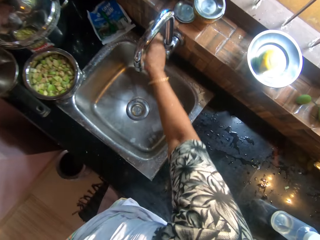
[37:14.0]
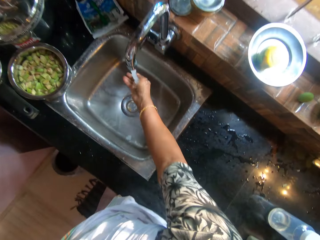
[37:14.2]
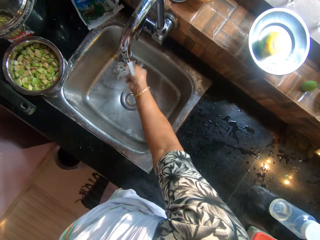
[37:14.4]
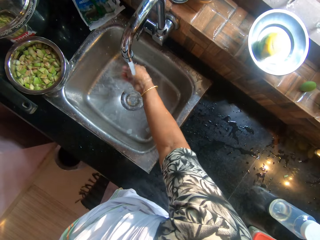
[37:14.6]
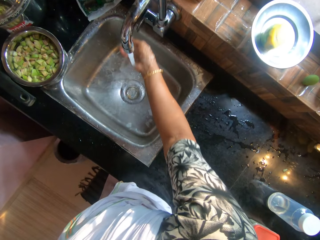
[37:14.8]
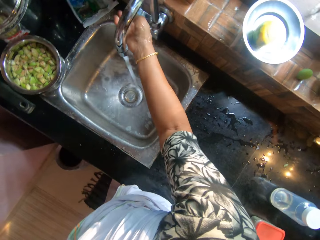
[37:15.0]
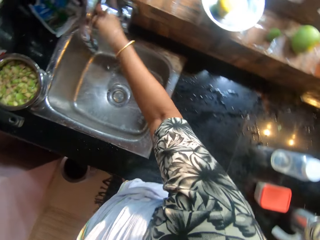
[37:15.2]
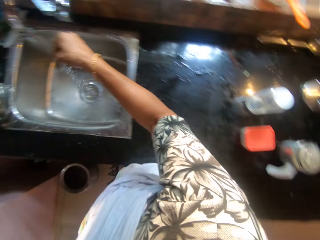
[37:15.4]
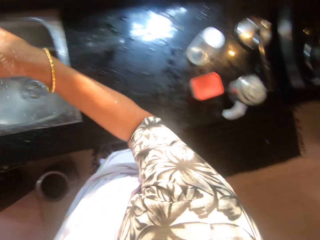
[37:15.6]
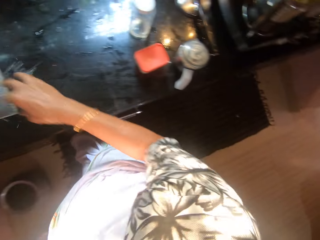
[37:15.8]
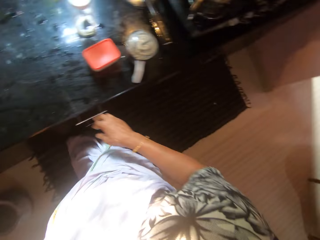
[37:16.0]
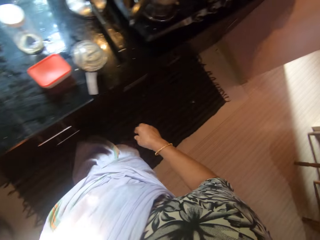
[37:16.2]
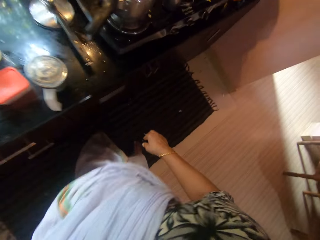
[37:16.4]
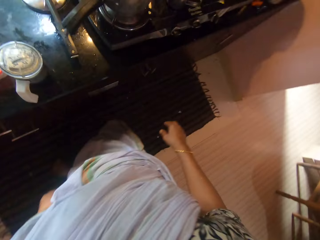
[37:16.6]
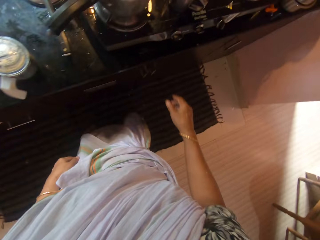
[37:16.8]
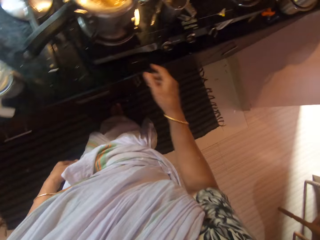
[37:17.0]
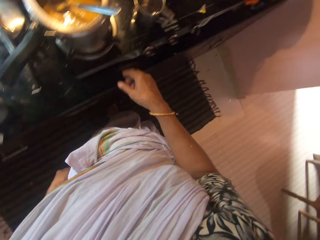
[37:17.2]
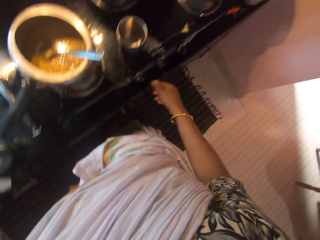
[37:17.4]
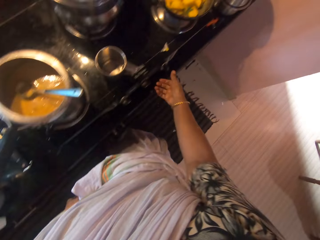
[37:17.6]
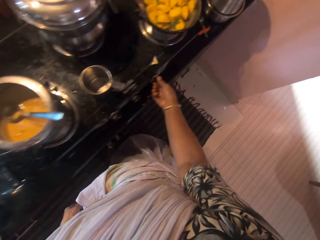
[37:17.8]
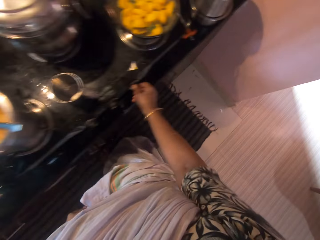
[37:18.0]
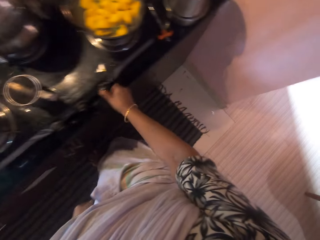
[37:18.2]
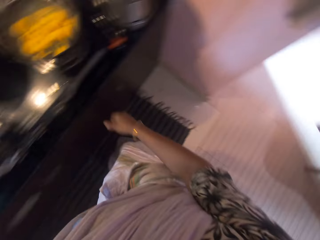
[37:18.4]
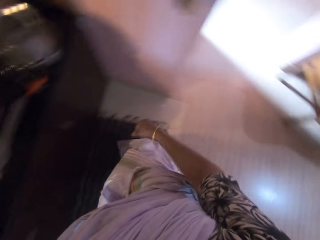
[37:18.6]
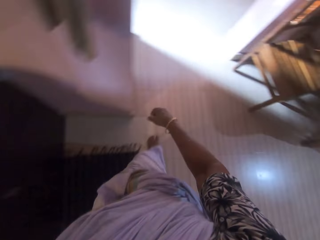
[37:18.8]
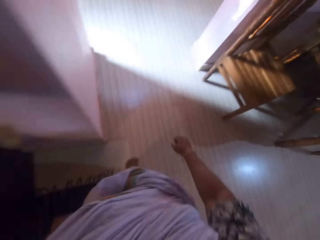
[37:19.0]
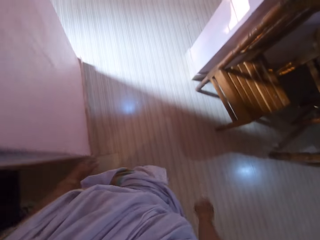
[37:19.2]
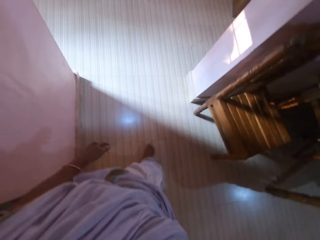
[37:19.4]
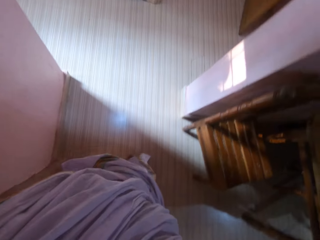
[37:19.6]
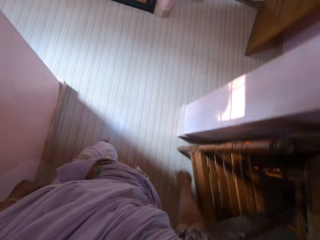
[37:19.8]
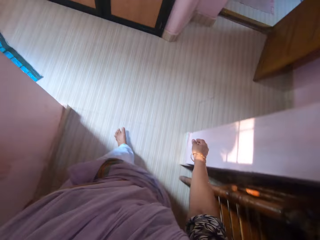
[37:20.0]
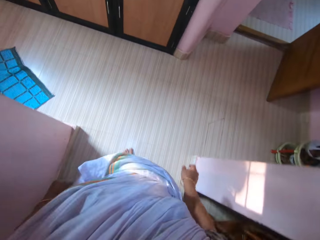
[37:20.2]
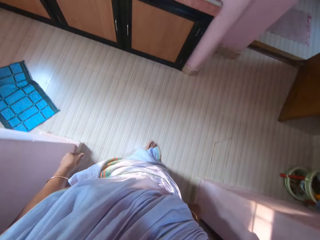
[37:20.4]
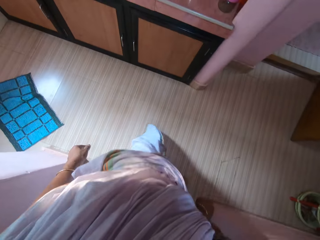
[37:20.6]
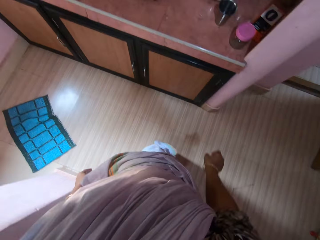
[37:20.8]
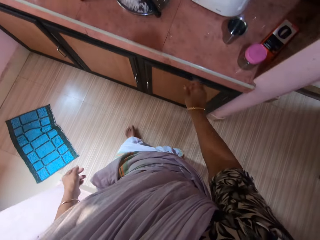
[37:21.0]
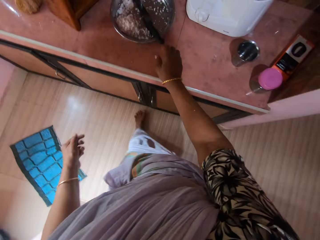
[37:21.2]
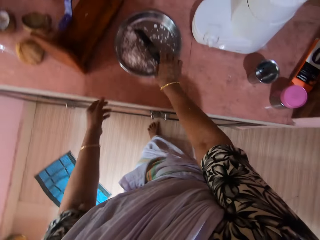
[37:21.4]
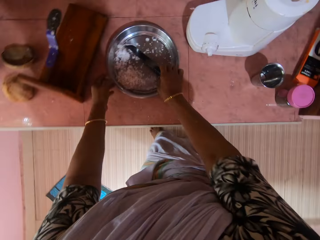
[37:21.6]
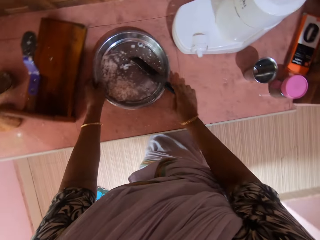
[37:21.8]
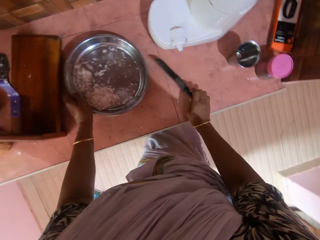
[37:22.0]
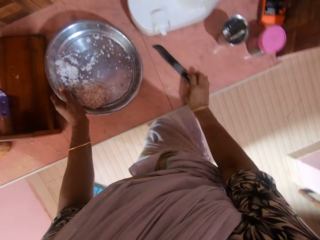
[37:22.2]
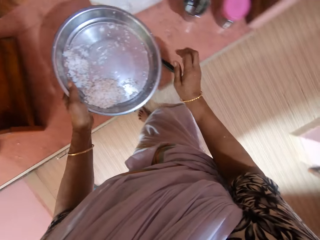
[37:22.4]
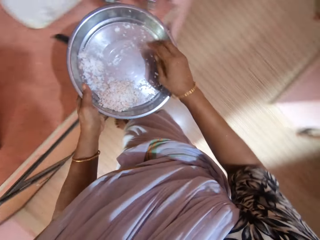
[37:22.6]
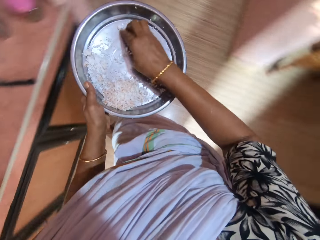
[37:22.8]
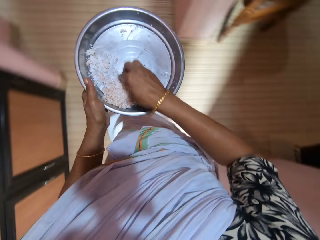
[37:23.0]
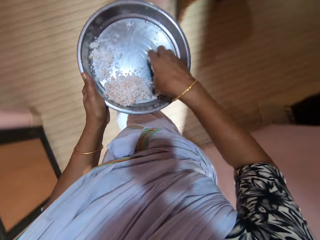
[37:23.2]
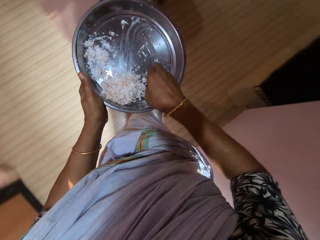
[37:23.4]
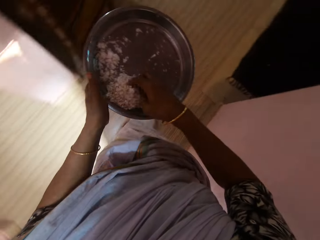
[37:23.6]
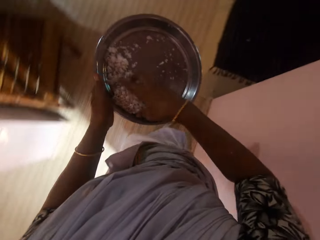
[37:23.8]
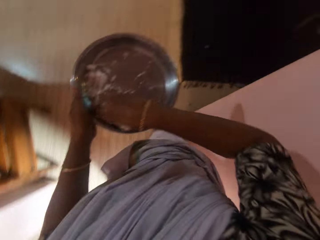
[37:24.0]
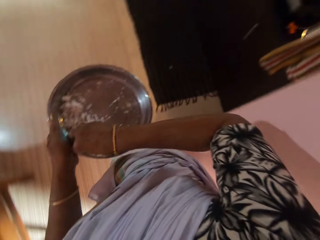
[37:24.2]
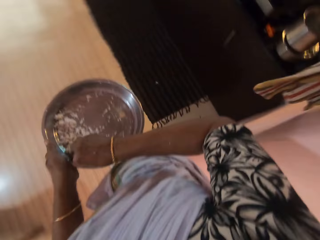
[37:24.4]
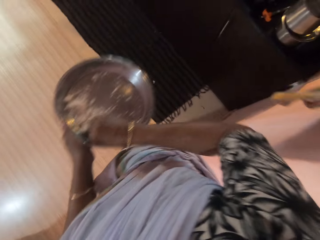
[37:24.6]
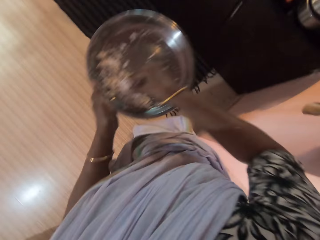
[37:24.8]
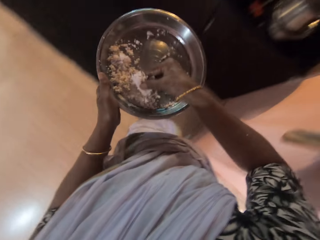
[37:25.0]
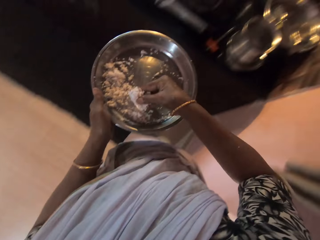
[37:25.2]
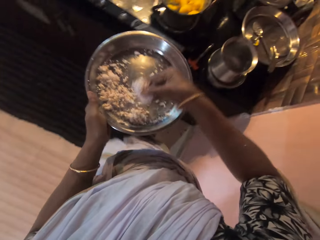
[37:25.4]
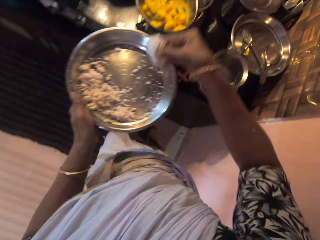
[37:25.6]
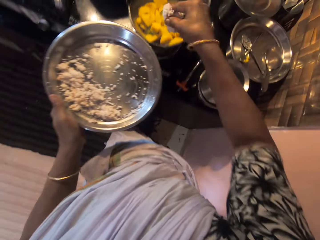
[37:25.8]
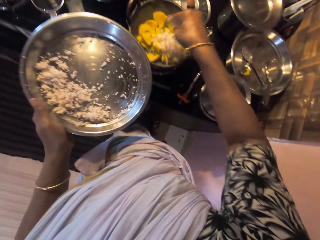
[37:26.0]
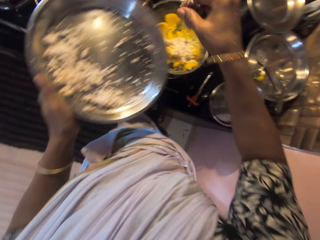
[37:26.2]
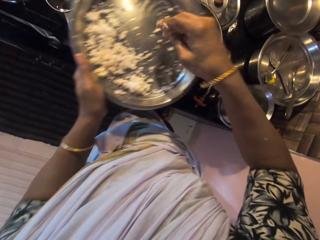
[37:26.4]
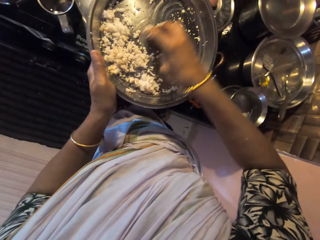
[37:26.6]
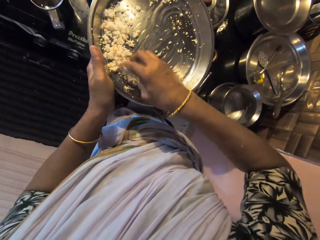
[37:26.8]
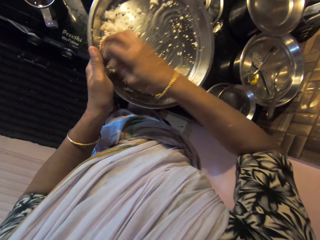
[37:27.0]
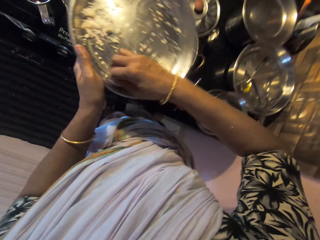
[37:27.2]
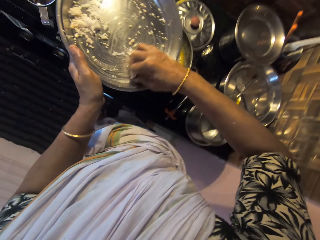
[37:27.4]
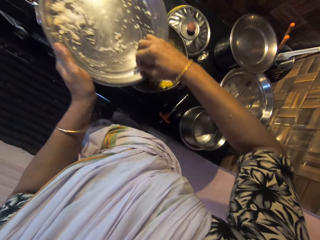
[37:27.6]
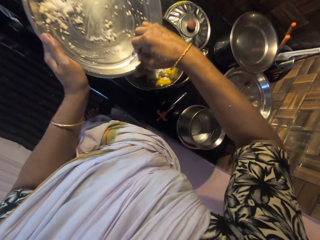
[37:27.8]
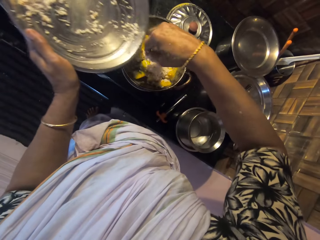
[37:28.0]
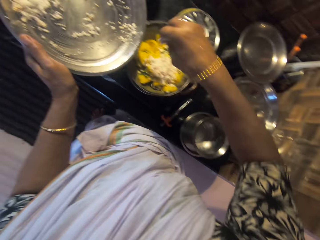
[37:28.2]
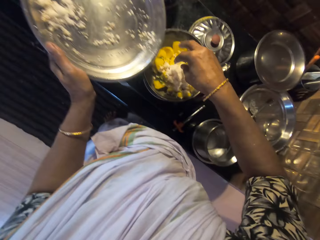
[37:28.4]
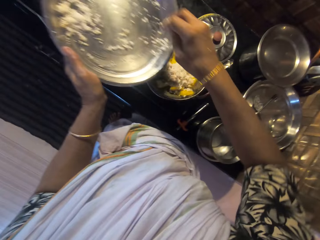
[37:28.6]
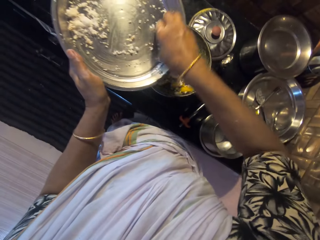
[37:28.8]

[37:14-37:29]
The camera wearer turns a tap at a sink on with her right hand. She rinses her right hand under the tap in the sink. She turns off the tap at the sink with her right hand. She walks. She turns a knob on the cooker with her right hand. She walks. She picks up a knife from a tray on a countertop with her right hand. She picks up the tray from the countertop with her left hand. She holds the knife and holds the tray. She places the knife on the countertop with her right hand. She adjusts coconut shavings in the tray in her left hand with her right hand. She touches the food in the tray and walks. She scoops the coconut shavings in the tray in her left hand into a pot of potatoes on the cooker with her right hand. She pours the food in the tray in the cooking pot.

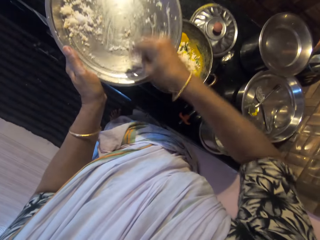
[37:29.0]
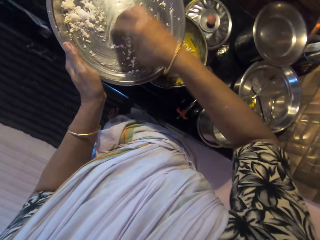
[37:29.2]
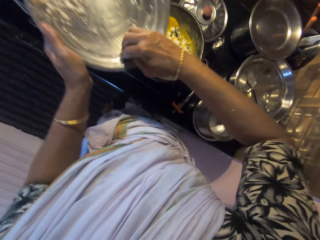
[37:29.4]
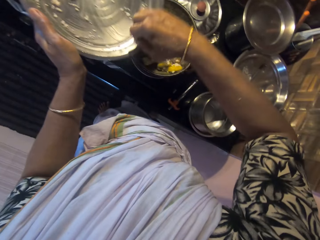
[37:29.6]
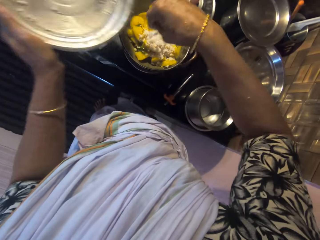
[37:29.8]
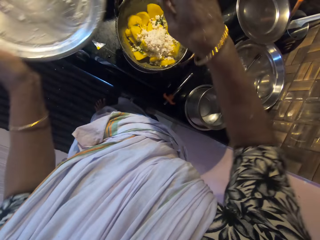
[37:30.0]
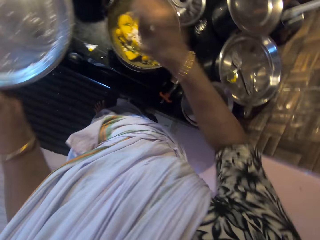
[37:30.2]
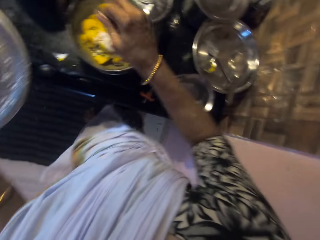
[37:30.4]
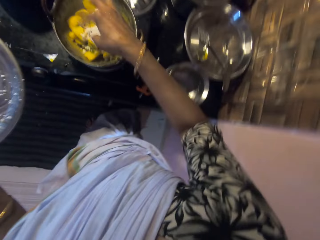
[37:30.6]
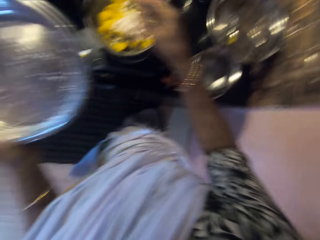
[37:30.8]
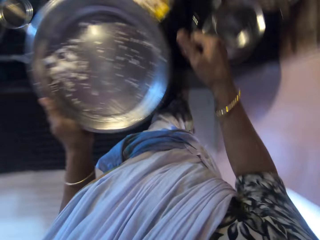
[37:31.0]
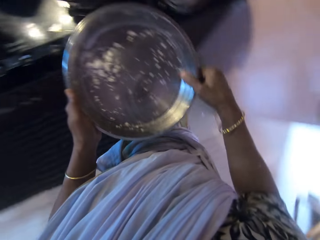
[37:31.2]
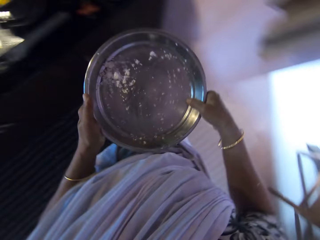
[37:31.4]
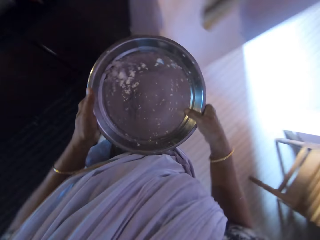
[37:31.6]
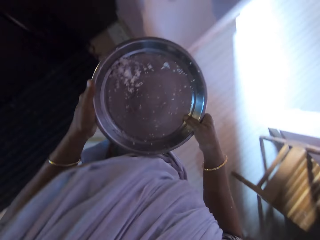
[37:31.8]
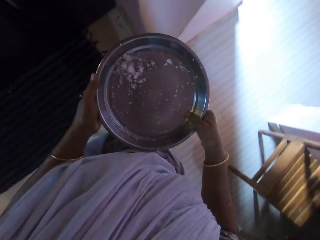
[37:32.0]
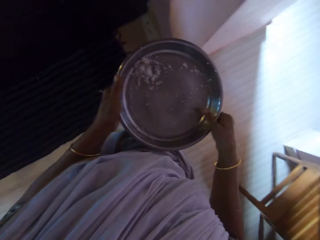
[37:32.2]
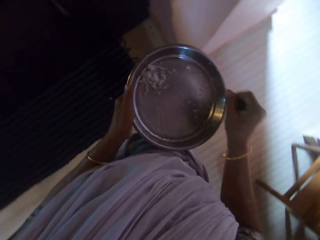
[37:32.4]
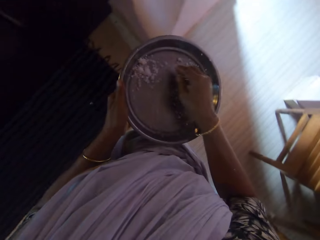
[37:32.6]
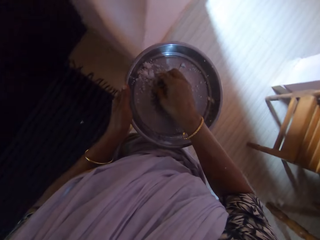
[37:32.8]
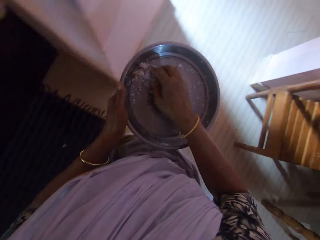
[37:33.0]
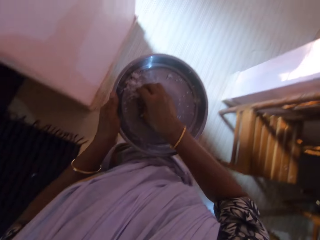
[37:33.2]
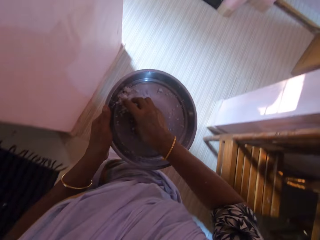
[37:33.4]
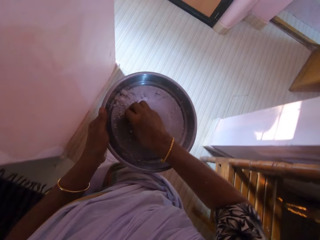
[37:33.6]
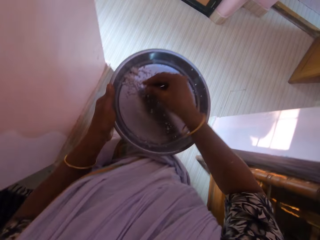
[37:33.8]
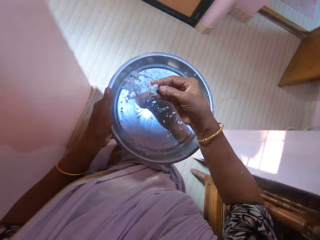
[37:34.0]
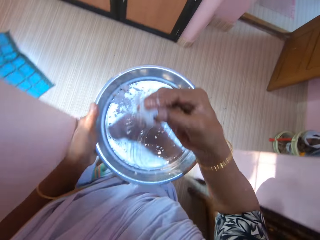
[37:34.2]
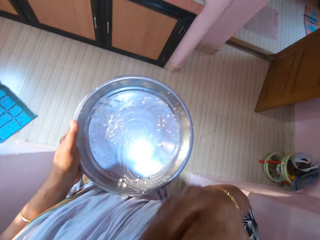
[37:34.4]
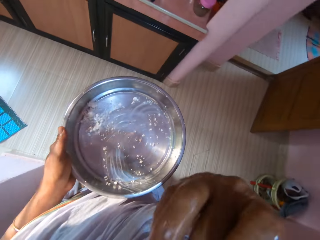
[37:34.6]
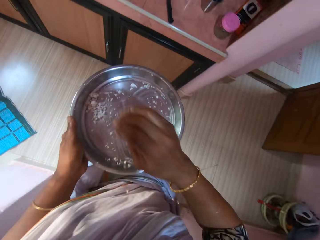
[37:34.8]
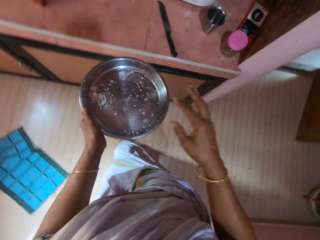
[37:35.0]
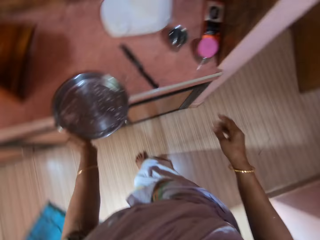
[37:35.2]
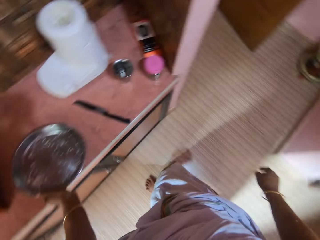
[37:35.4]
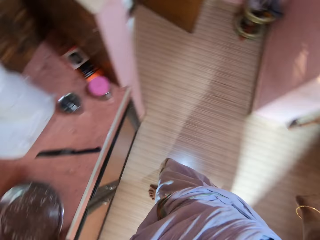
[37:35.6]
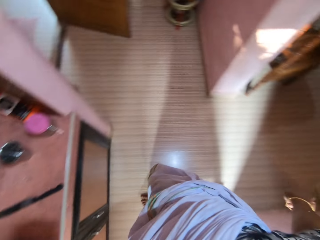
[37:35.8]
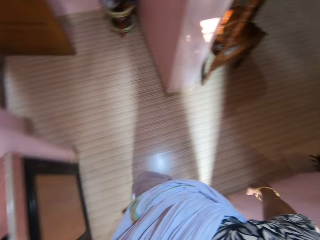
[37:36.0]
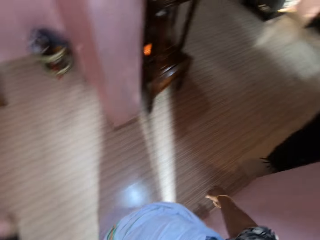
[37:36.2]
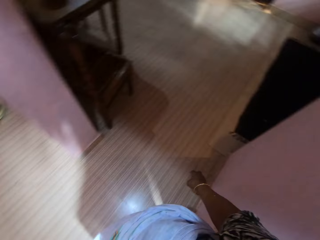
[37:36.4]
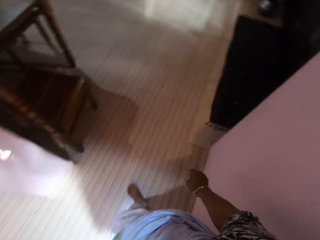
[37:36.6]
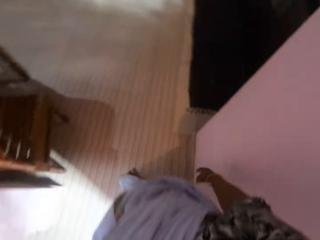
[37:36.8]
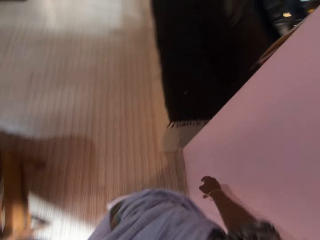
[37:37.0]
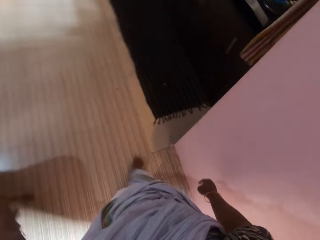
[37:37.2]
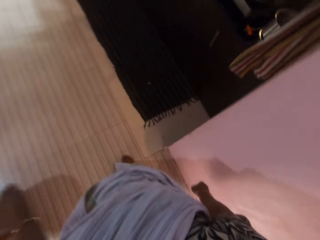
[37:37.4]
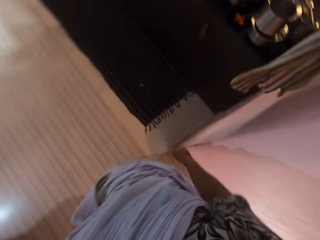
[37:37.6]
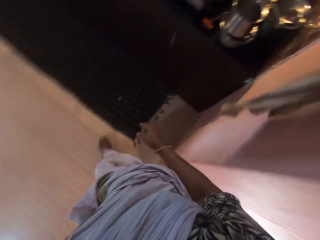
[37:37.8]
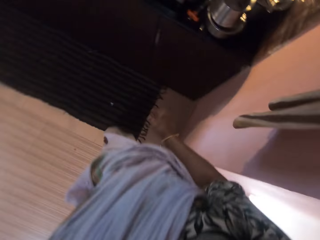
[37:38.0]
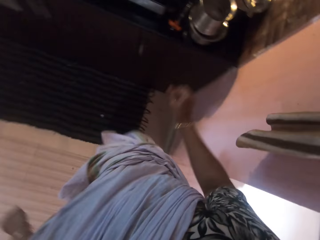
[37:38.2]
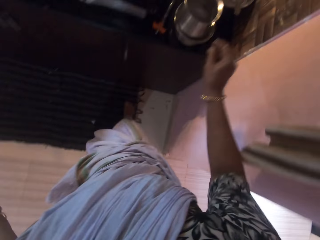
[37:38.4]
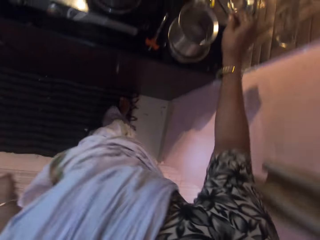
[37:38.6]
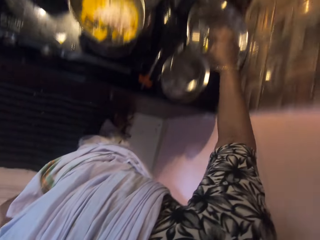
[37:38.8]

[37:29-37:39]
The camera wearer holds the tray with both hands. She eats coconut shavings from the tray in her left hand with her right hand. She touches the remaining food in the tray. She walks. She walks again. She places the tray on the countertop with her left hand. She walks.
